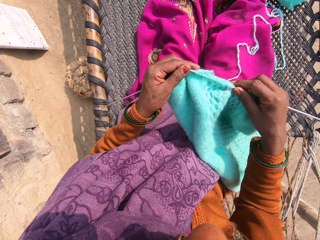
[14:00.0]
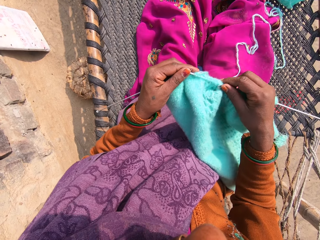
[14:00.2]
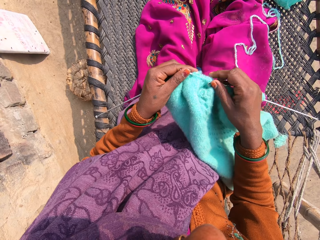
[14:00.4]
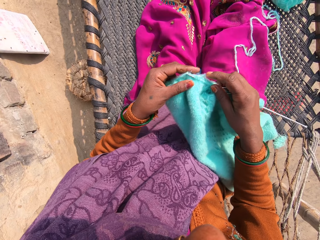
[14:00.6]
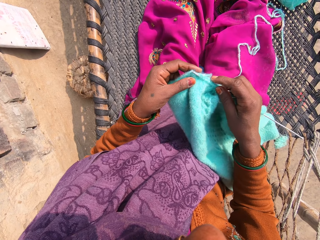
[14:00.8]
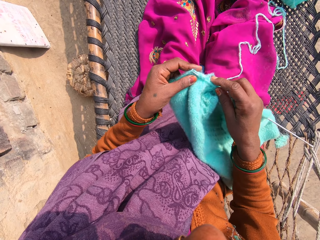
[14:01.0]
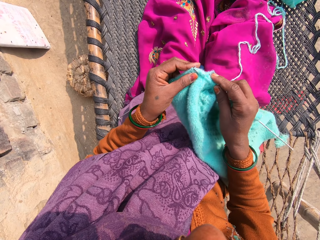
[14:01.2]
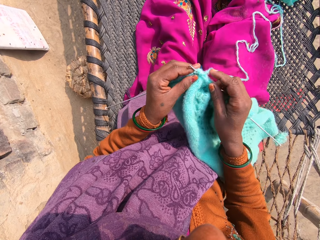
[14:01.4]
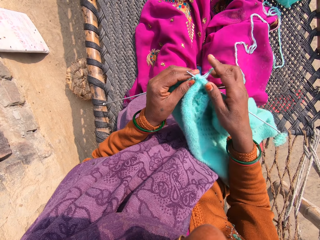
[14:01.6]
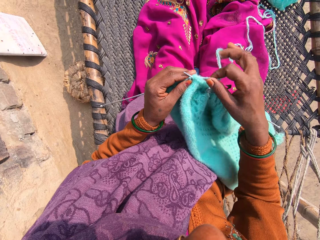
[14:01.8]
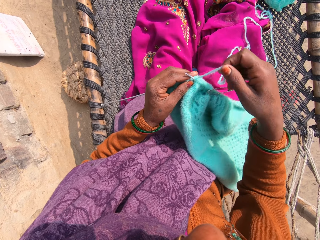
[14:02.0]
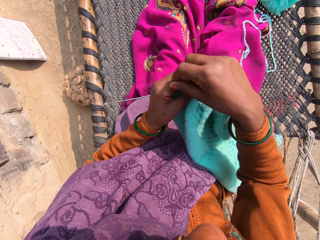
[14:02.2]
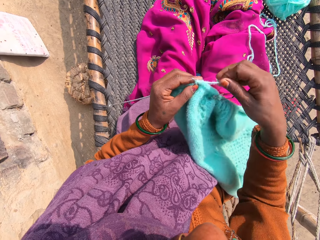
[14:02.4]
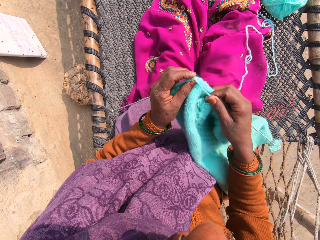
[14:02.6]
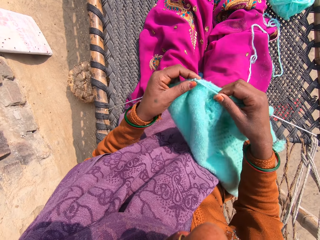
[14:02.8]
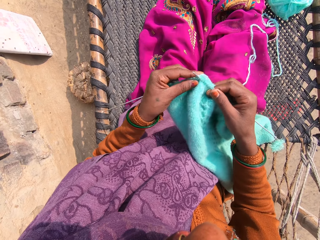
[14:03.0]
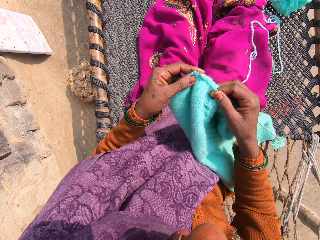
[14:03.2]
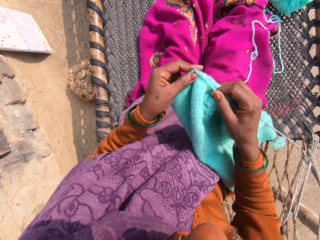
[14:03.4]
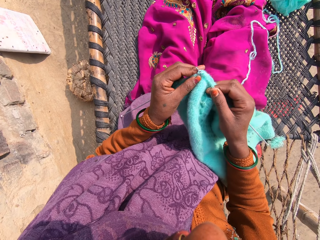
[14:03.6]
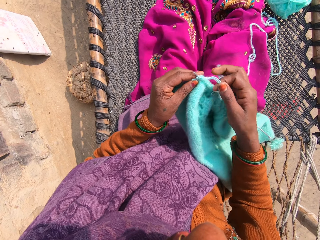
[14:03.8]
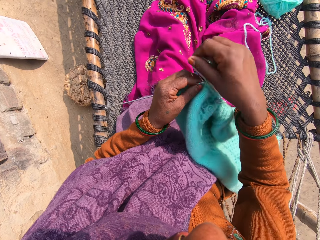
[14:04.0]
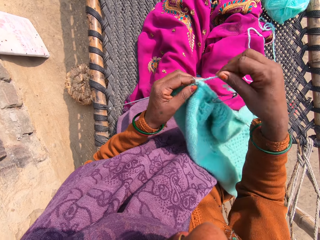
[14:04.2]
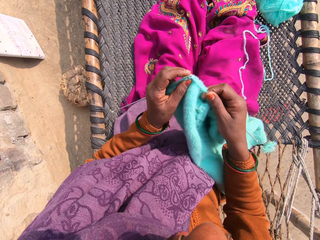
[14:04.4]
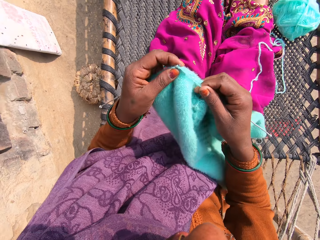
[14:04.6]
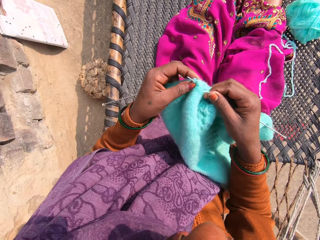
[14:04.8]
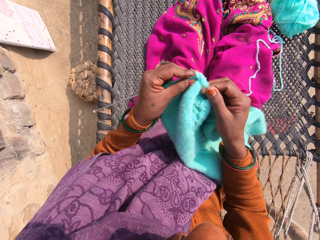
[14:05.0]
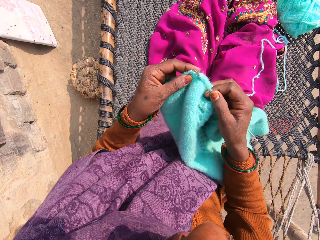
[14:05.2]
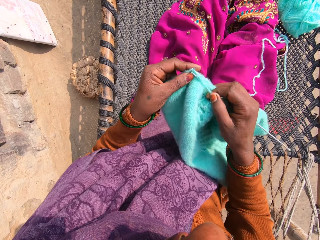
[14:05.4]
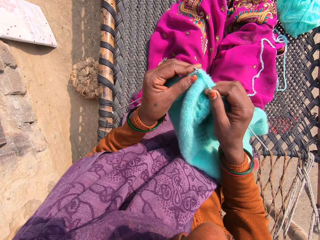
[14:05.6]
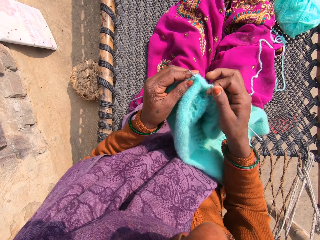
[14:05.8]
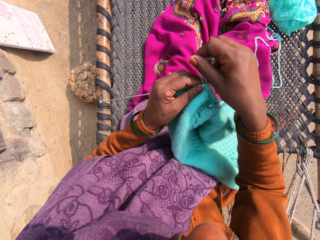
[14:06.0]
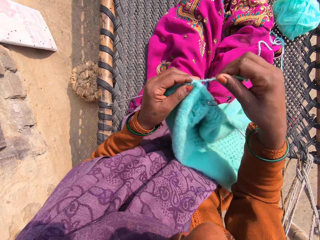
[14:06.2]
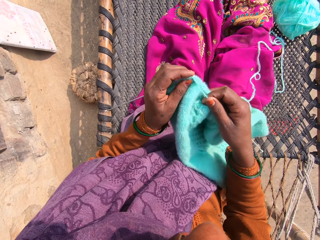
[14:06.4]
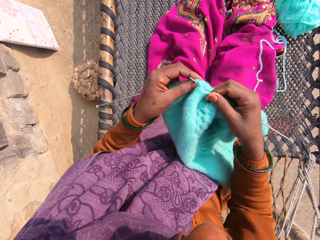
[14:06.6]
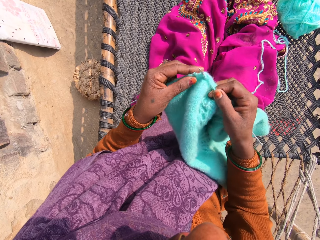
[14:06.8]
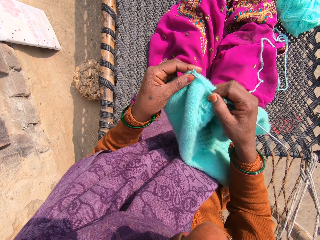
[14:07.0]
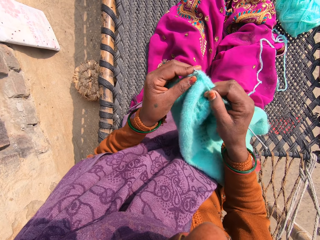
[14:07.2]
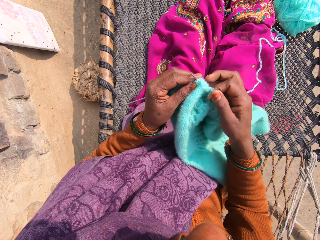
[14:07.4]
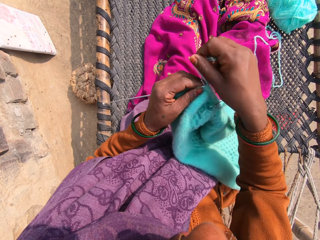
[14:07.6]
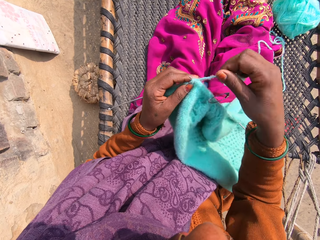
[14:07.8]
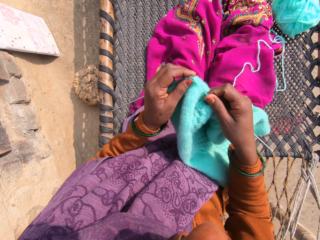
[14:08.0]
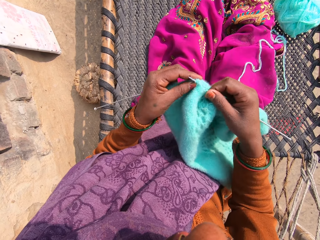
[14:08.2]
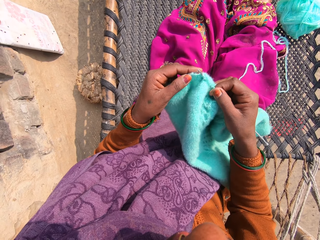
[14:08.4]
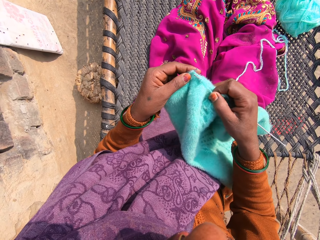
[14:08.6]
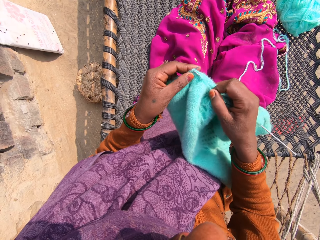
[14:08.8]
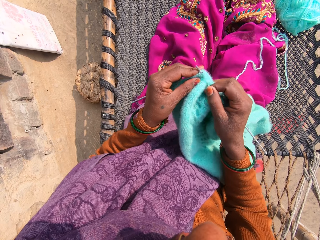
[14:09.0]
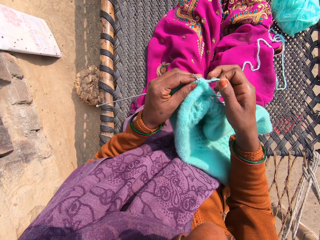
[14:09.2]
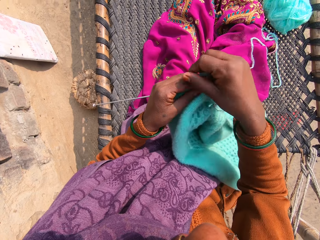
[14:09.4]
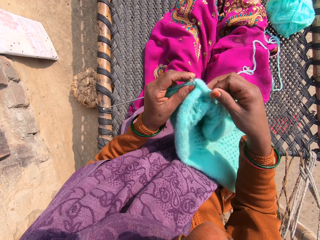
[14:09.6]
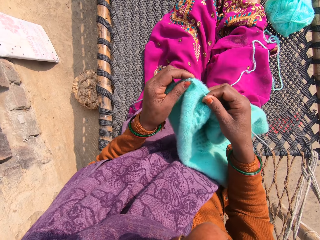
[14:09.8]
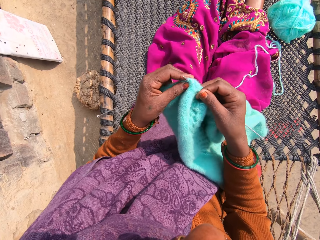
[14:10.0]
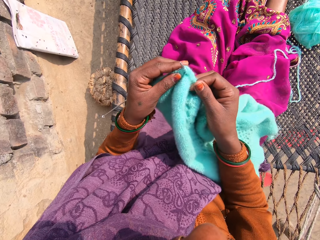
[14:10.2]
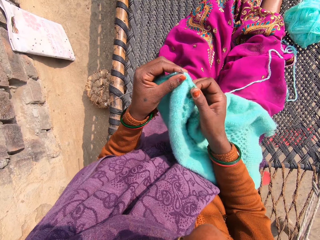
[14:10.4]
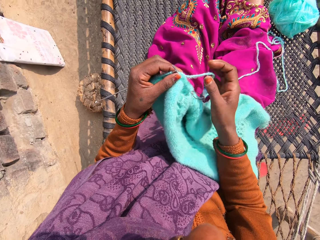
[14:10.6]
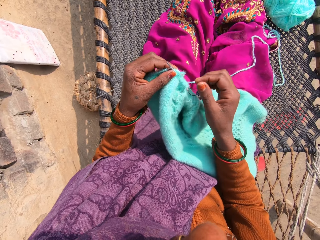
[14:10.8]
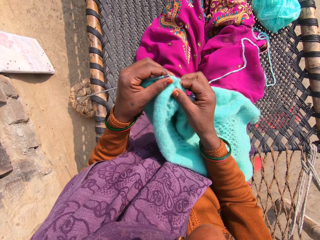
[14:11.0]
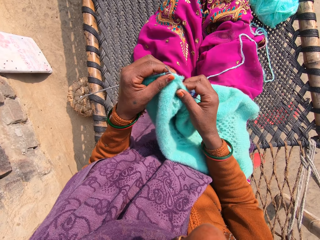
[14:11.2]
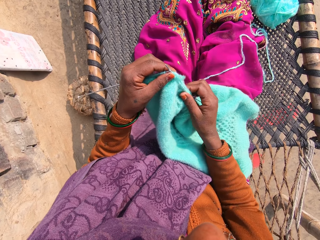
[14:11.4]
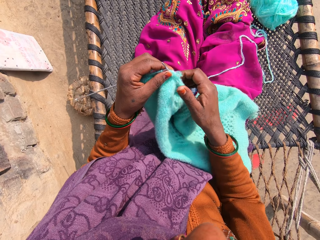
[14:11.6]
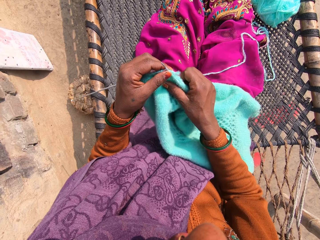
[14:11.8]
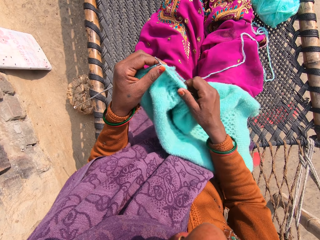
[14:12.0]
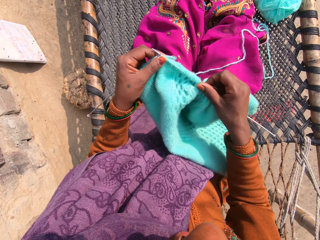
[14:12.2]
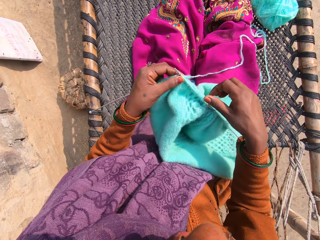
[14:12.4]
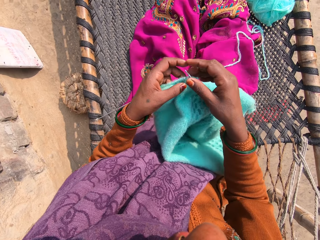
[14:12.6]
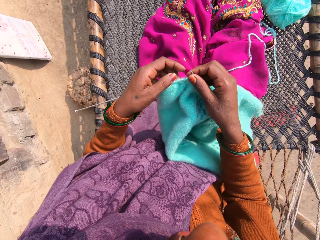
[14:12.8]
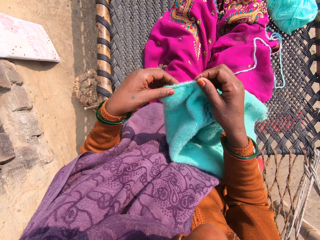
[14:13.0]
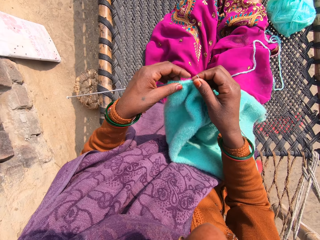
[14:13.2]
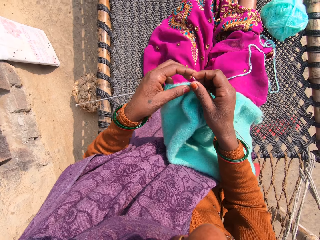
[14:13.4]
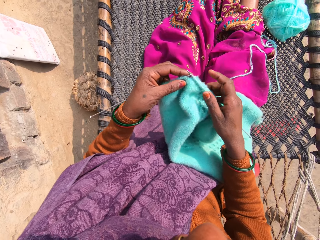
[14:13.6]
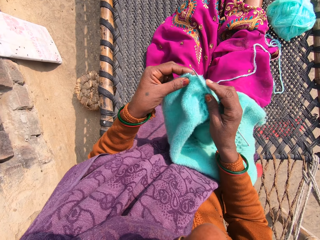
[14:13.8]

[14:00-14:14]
The camera wearer moves the knitting needle in the garment. She knits the yarn into a piece of garment with knitting pins. She loops a knitting yarn over the knitting needle and knits the garment. She loops the knitting yarn over the knitting needle and knits the garment. She loops the knitting yarn over the knitting needle and knits the garment. She loops the knitting yarn over the knitting needle and knits the garment. She loops the knitting yarn over the knitting needle. She talks to someone. She knits the garment. She pulls the garment over the knitting needle. She adjusts the piece of garment with her right hand.

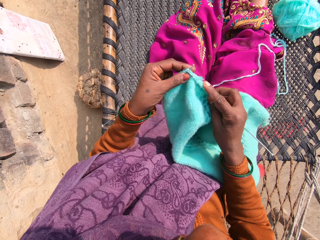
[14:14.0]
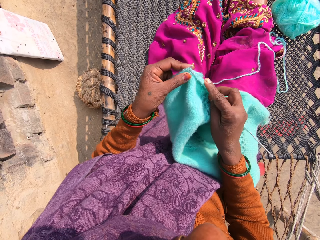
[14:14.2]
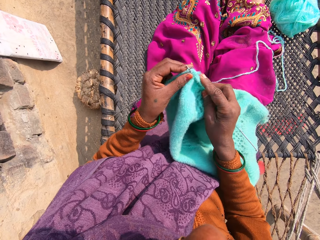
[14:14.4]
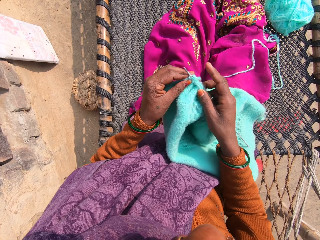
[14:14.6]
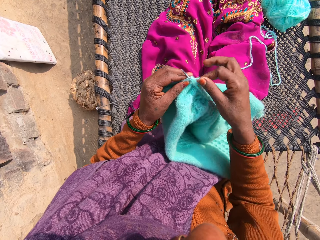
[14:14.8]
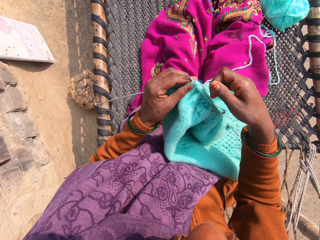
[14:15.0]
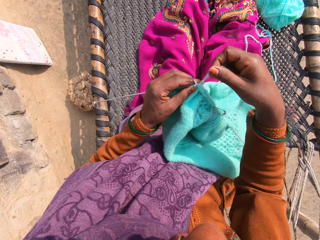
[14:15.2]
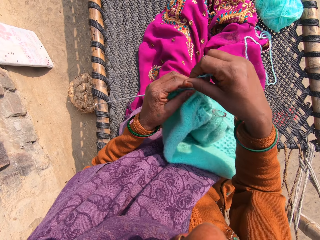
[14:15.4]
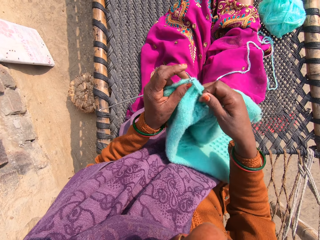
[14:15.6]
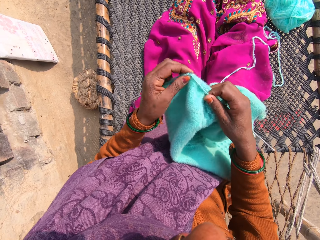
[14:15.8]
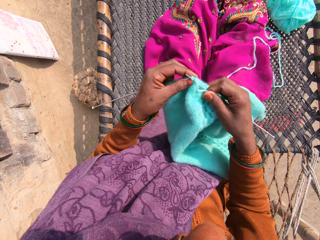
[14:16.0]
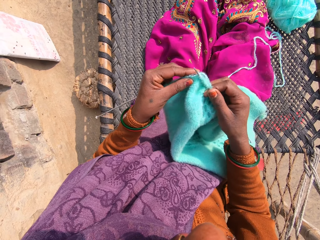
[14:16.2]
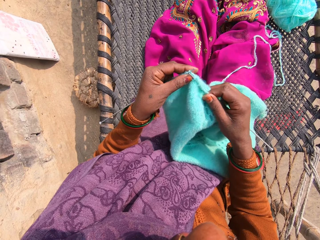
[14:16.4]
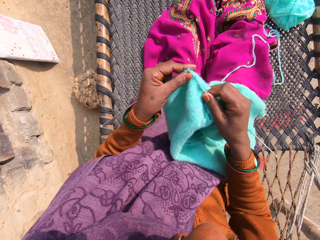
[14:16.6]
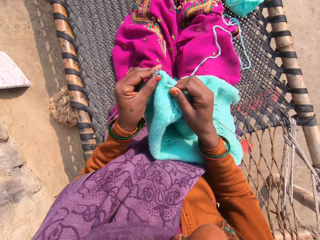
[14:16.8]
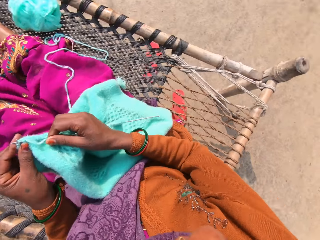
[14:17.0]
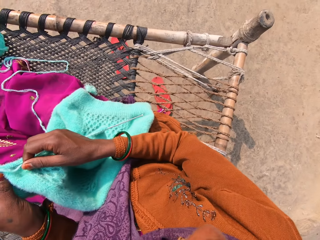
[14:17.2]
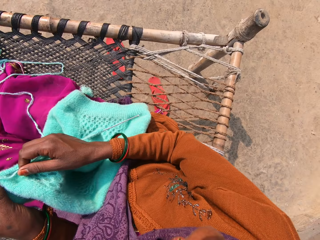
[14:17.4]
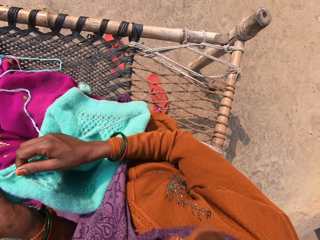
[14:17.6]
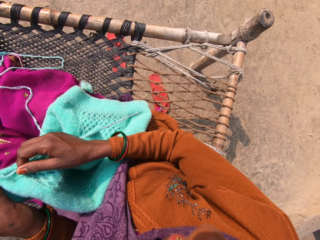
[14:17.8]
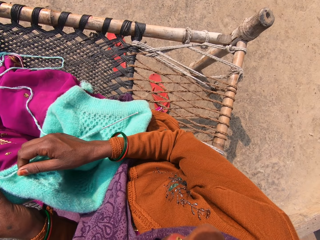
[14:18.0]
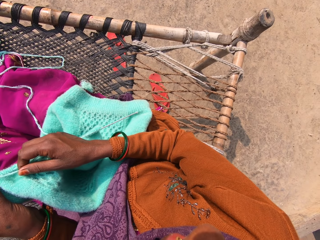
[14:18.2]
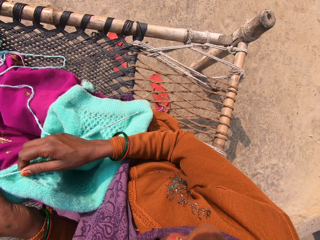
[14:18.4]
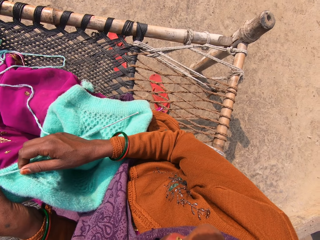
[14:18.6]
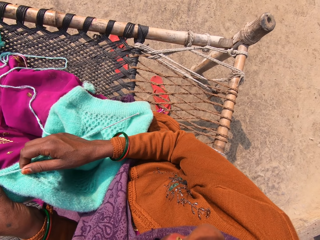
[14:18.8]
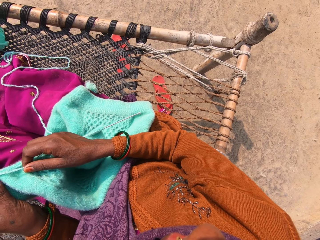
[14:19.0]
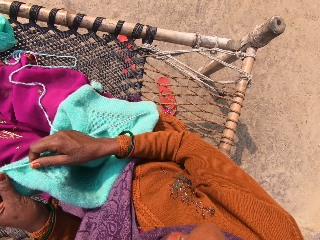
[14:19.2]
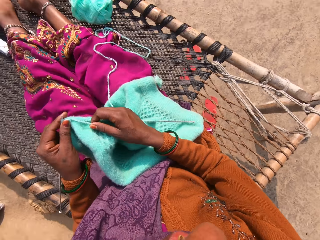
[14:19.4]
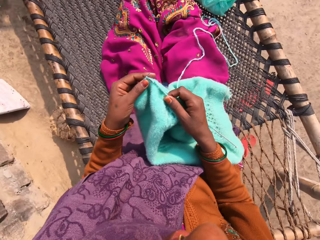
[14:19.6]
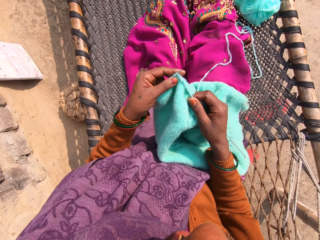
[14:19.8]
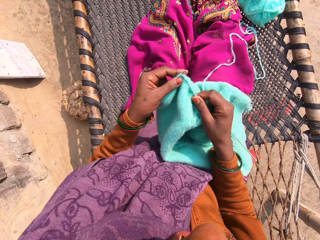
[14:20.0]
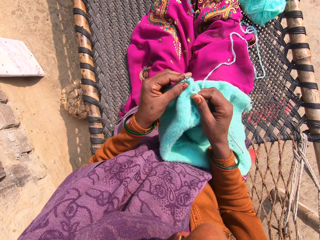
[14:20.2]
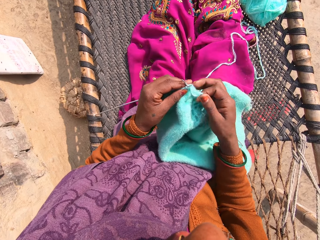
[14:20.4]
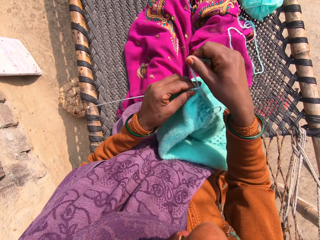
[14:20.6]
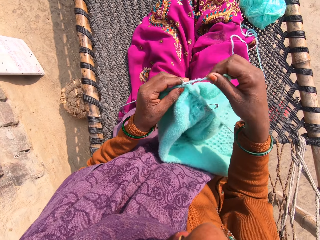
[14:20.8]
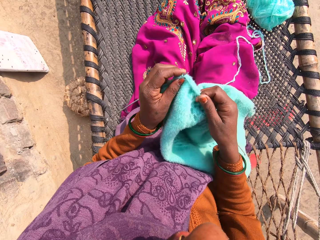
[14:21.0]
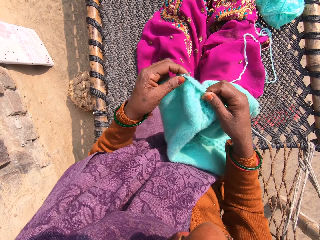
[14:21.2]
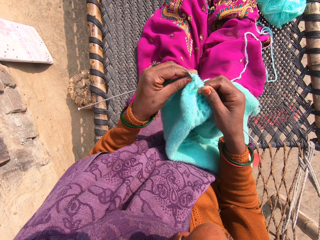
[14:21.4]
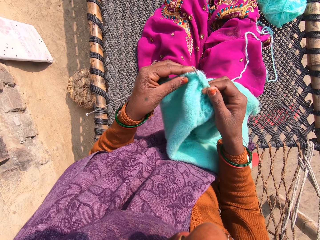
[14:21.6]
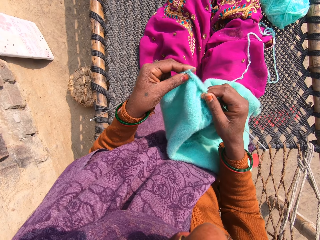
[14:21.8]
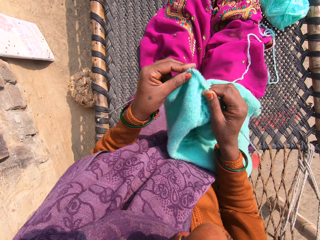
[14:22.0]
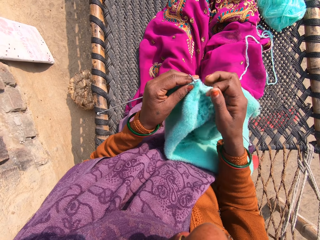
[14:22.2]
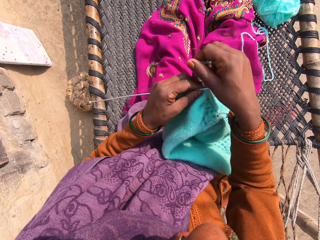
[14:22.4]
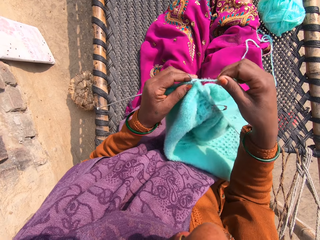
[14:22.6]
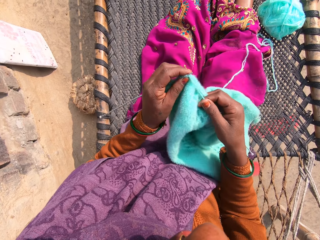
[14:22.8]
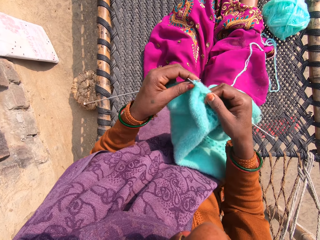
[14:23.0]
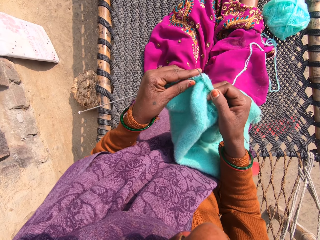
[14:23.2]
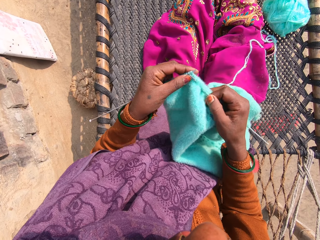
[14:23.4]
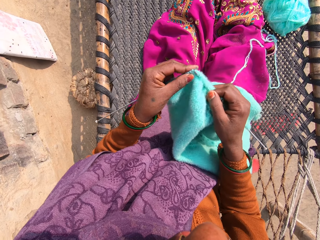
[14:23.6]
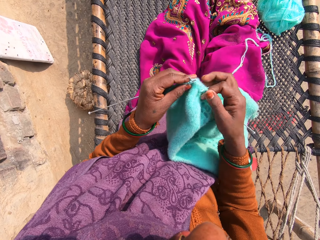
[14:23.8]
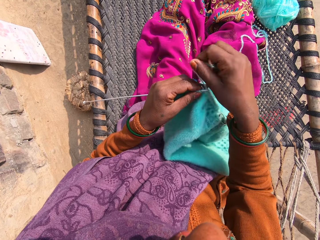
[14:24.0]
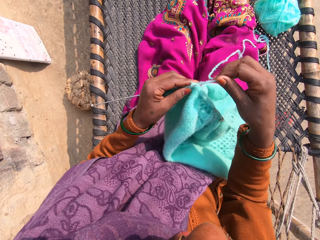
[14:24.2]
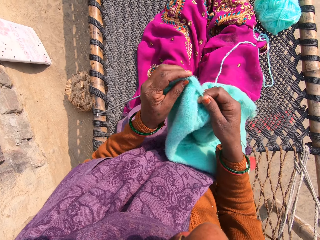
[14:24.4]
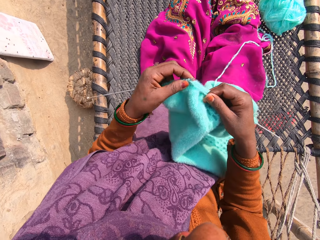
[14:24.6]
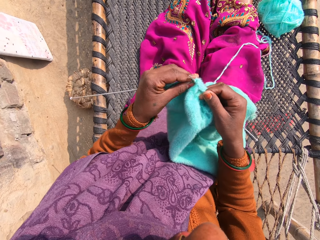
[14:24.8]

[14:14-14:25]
The camera wearer knits the yarn into a piece of garment with knitting pins. They loop a knitting yarn over the knitting needle and knit the garment. They talk to someone. They look at the ground. They loop the knitting yarn over the knitting needle. They knit the yarn into the piece of garment with knitting pins. They loop the knitting yarn over the knitting needle and knit the garment. They loop the knitting yarn over the knitting needle.
